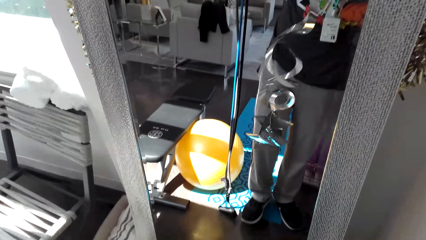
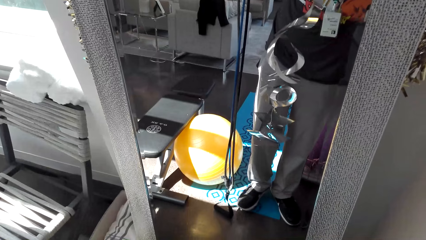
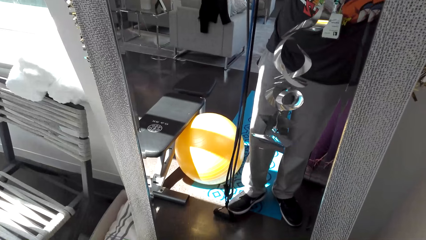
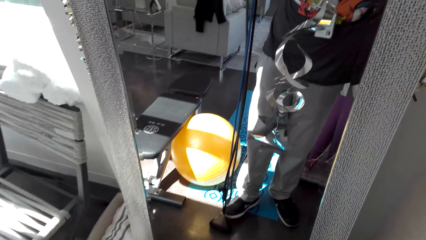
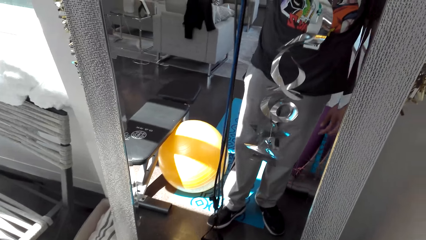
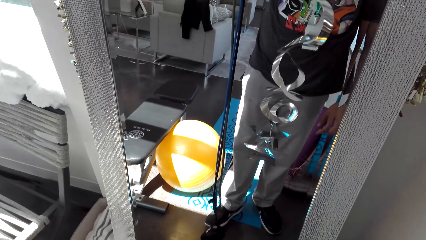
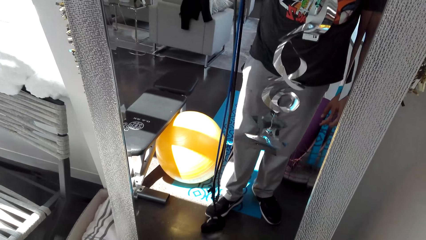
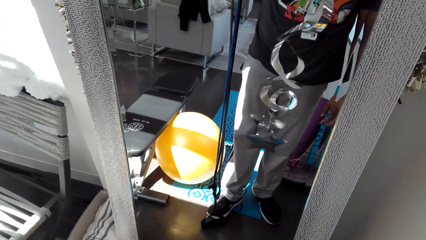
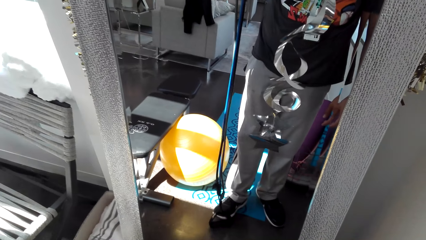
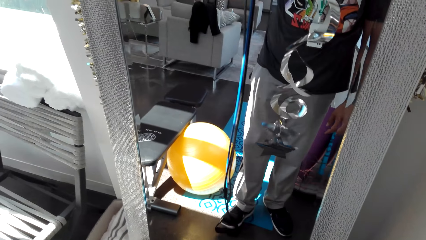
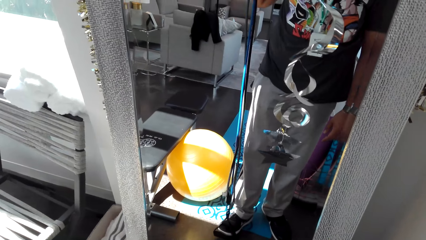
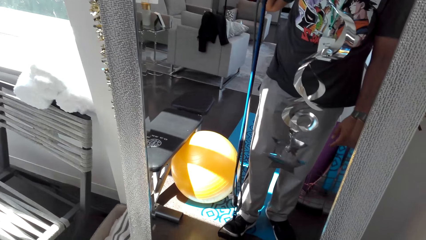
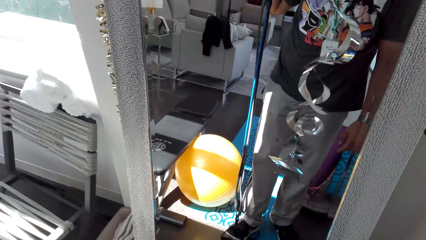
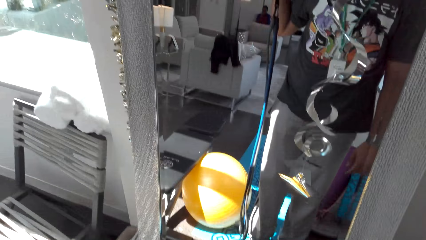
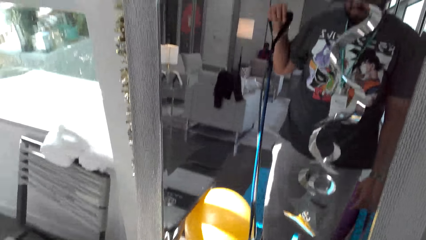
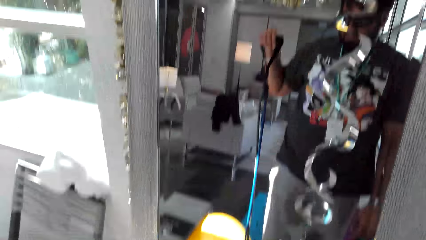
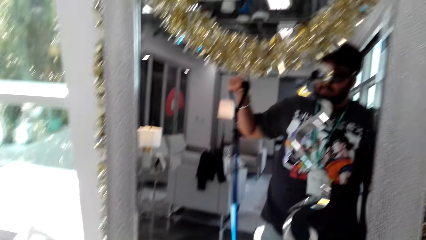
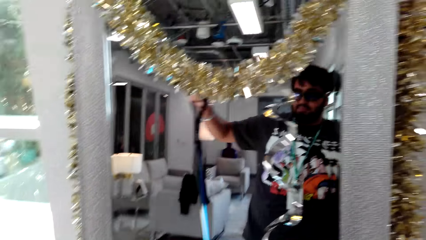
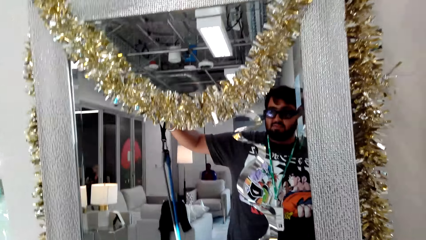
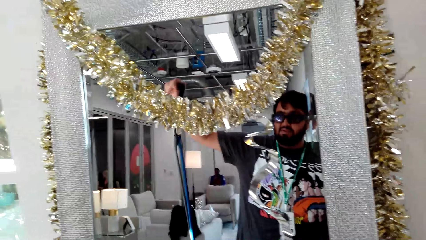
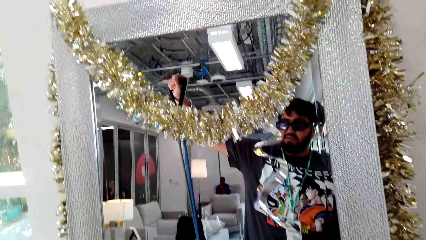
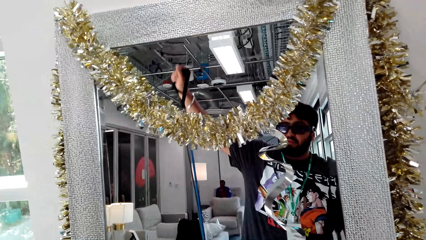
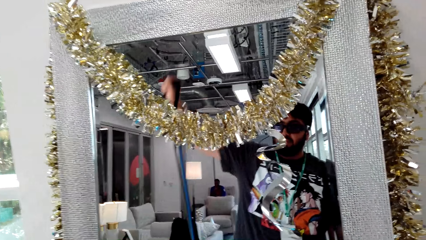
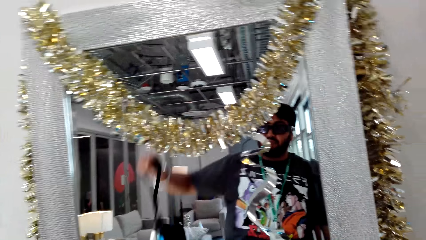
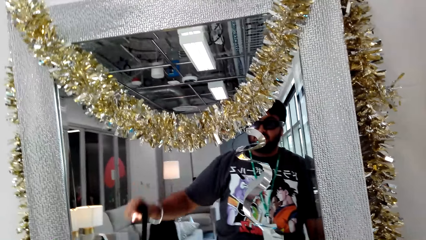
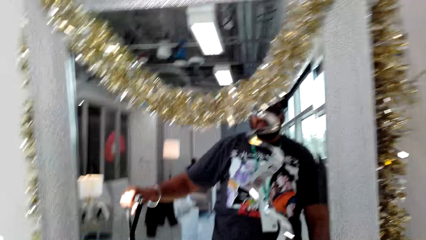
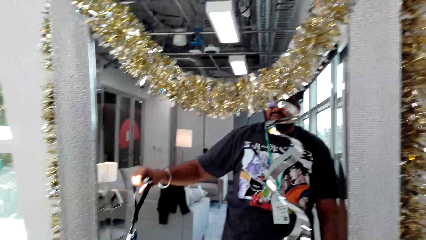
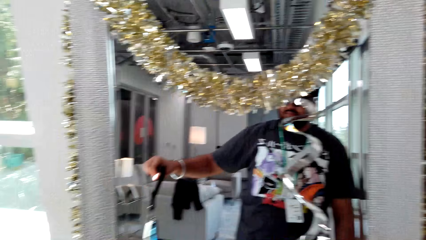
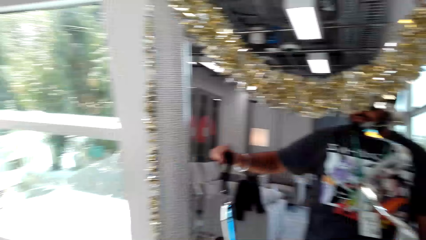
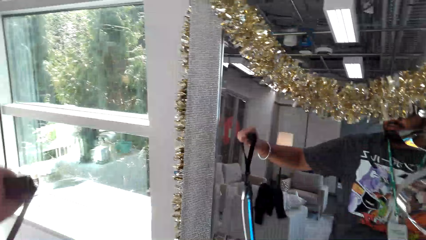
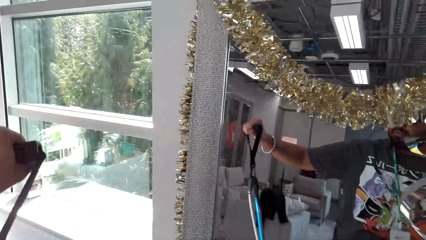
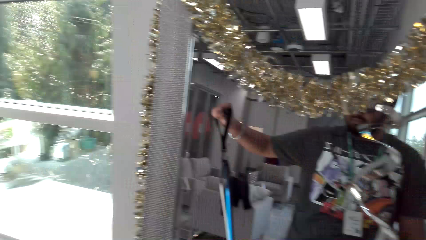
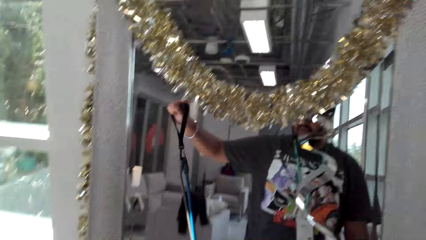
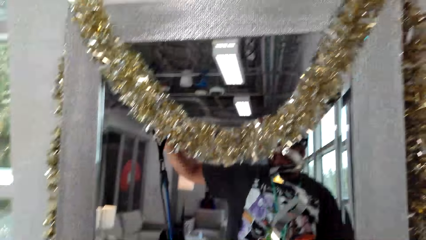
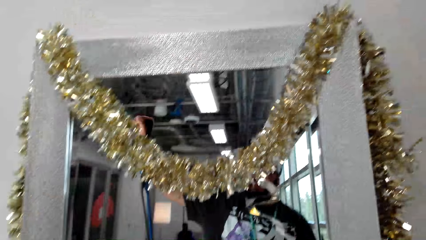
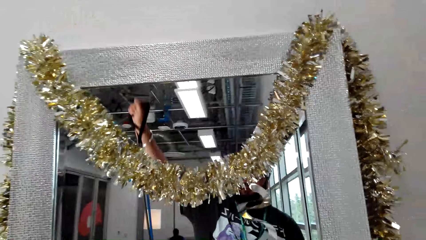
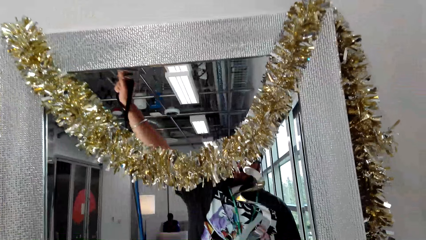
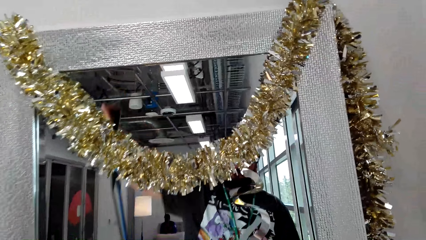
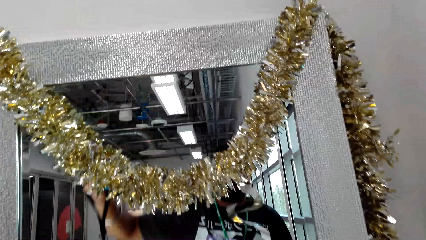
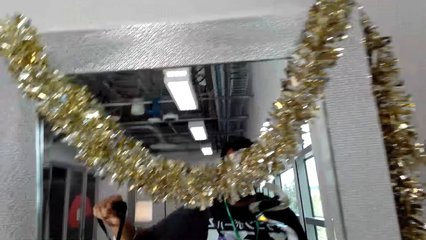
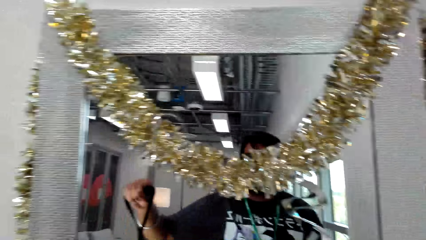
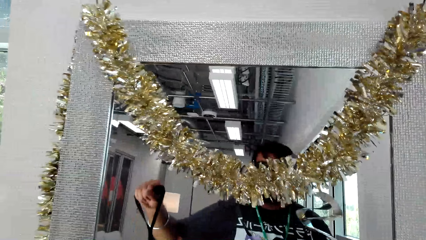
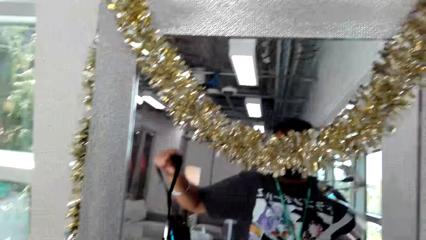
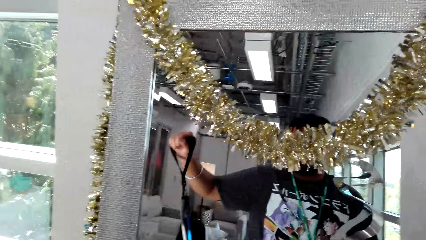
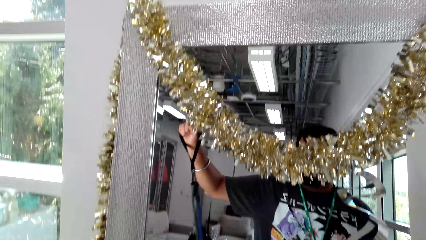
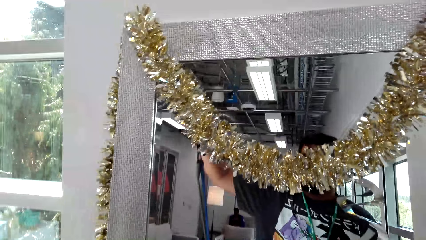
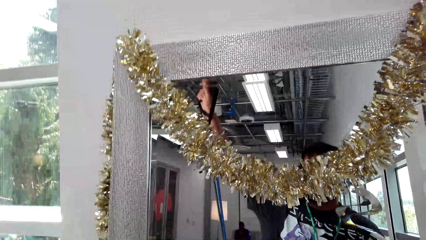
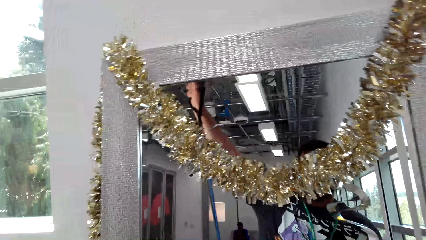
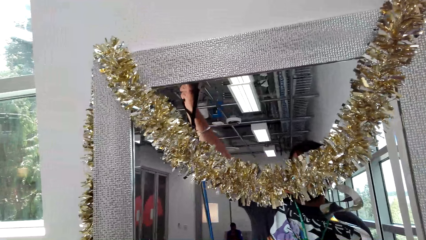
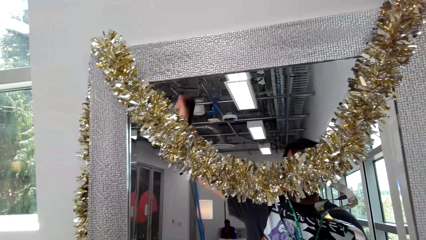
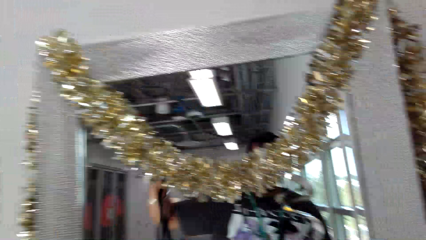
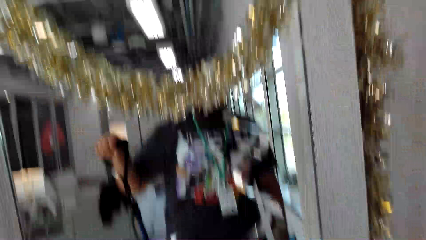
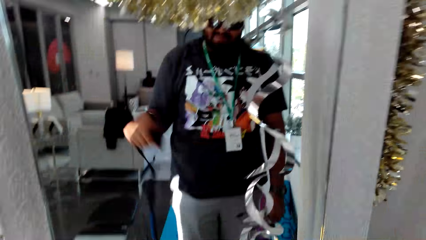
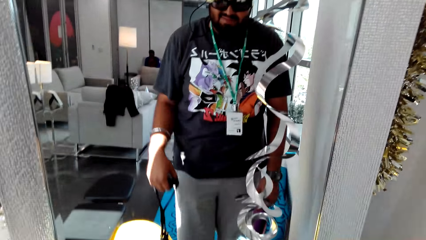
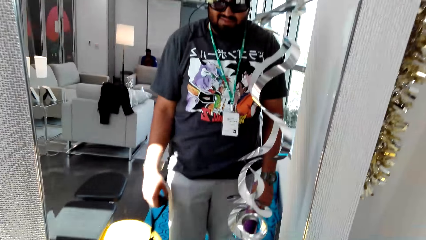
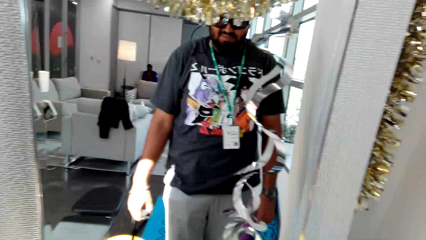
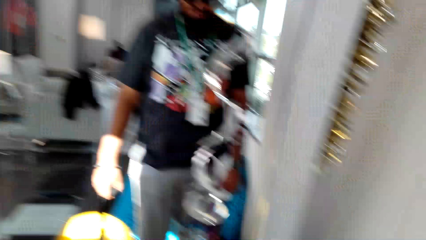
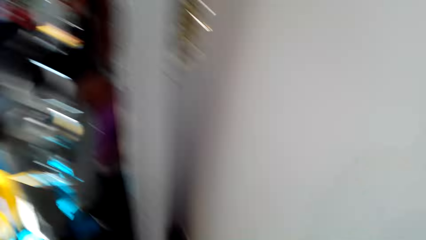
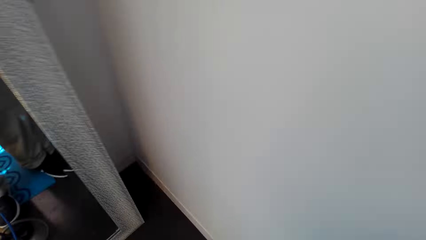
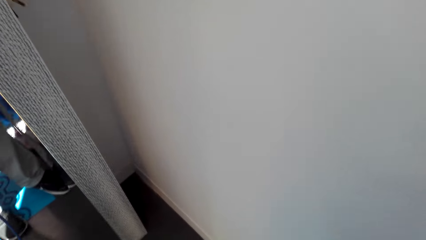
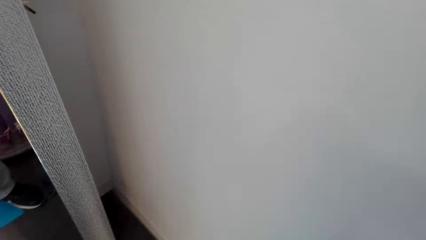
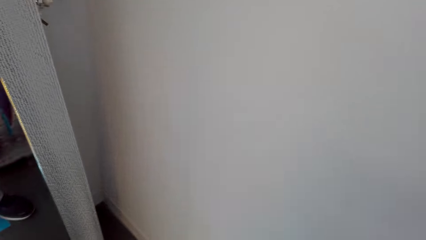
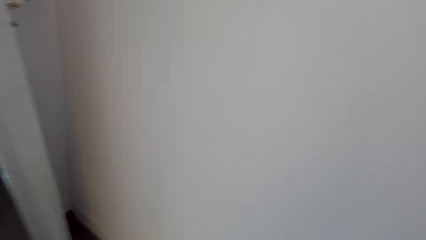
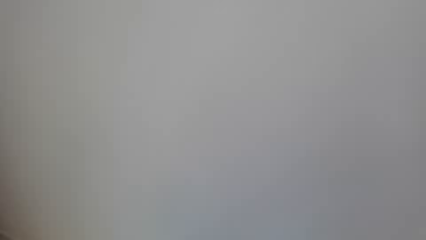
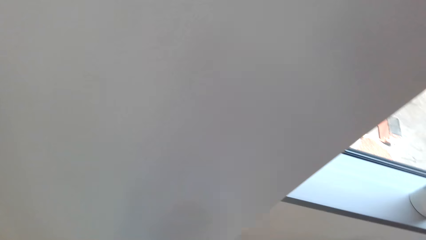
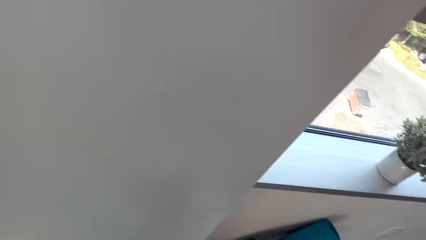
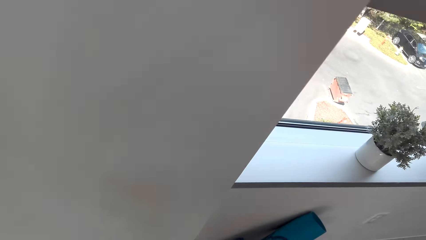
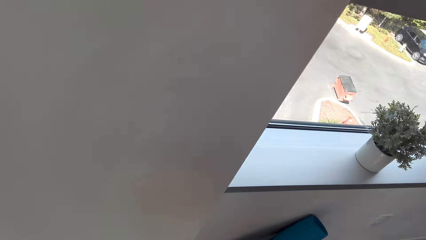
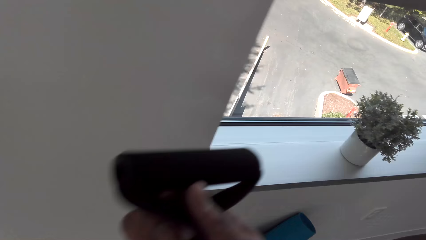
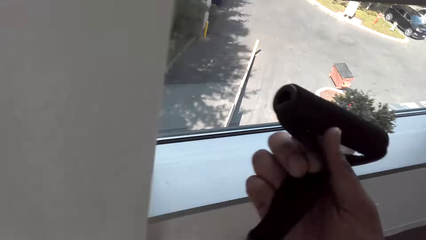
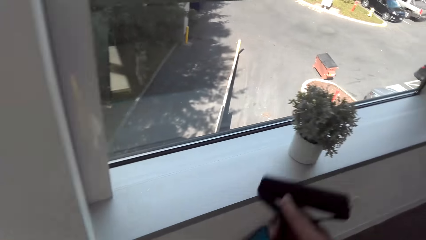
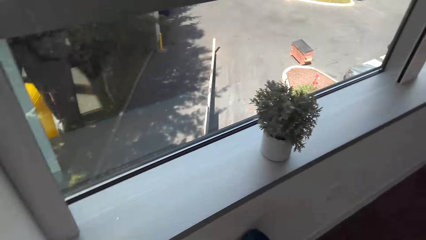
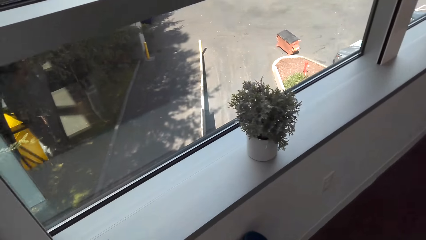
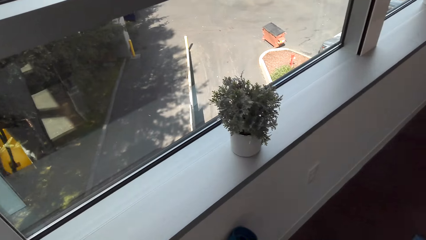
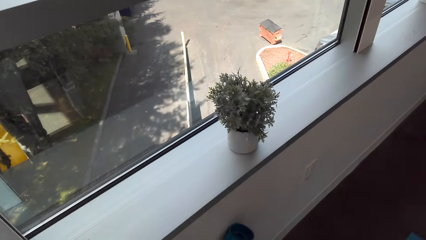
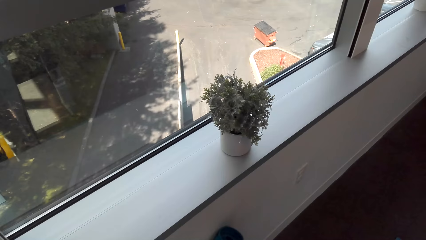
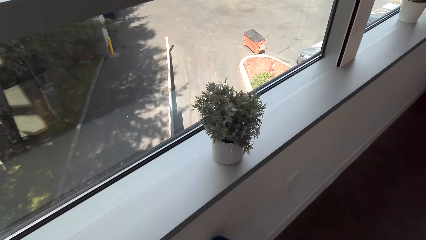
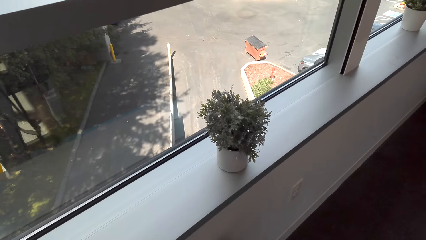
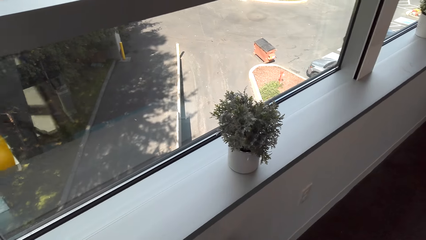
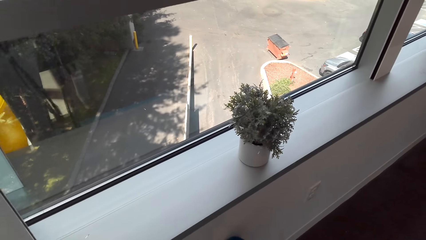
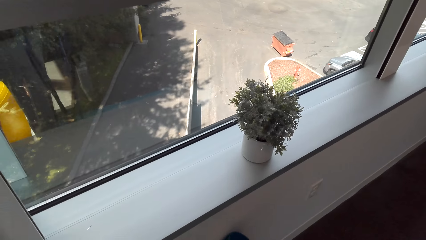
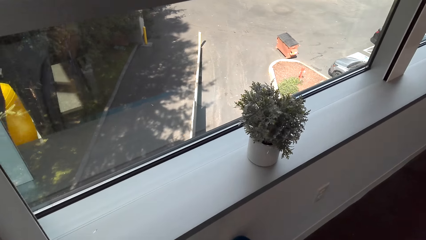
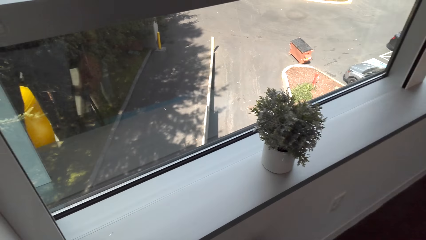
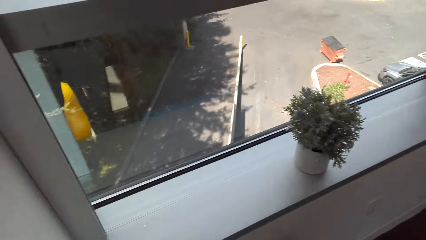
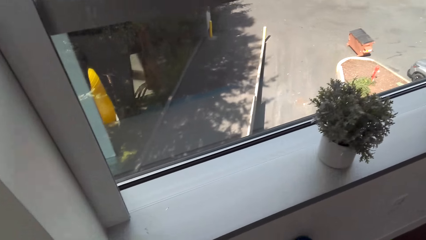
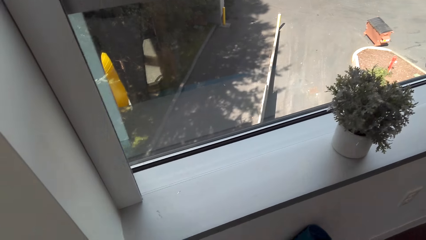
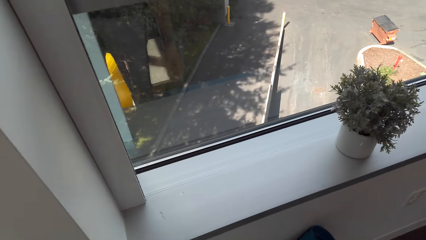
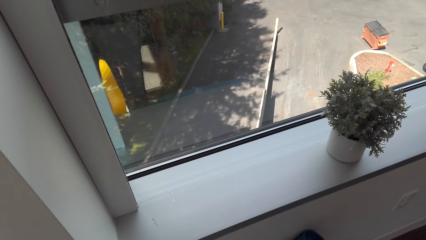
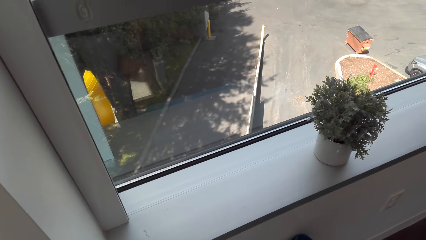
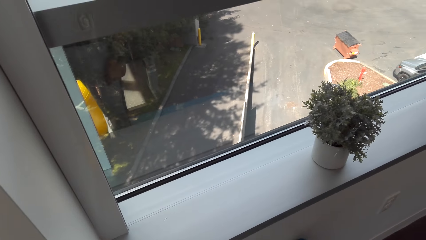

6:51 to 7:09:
The camera wearer steps on the rope. They do body fitness with the resistance band with the left hand. They pull the rope. They turn. They put the resistance band on the gym tools holder.
